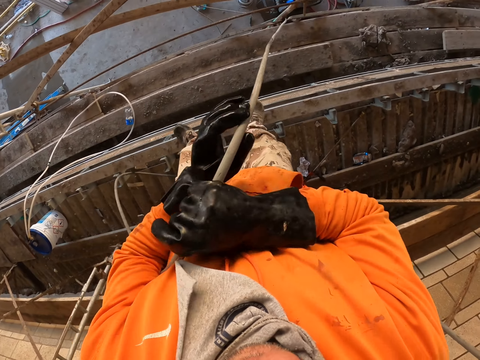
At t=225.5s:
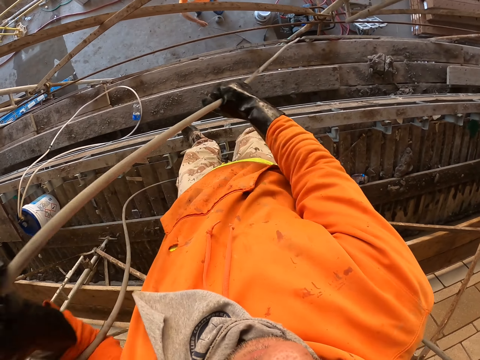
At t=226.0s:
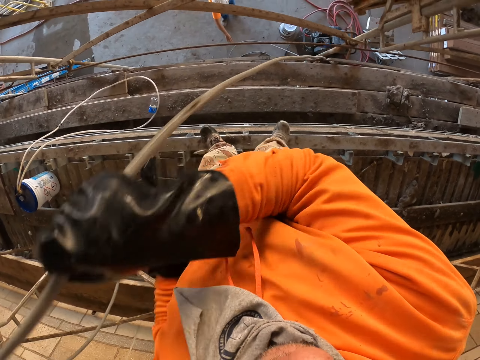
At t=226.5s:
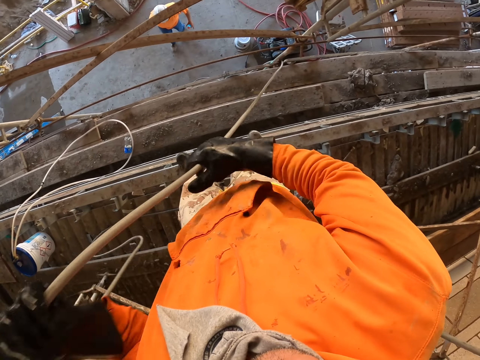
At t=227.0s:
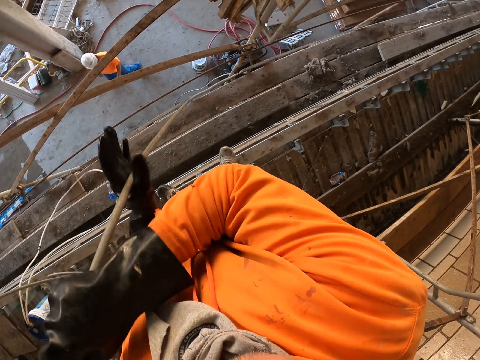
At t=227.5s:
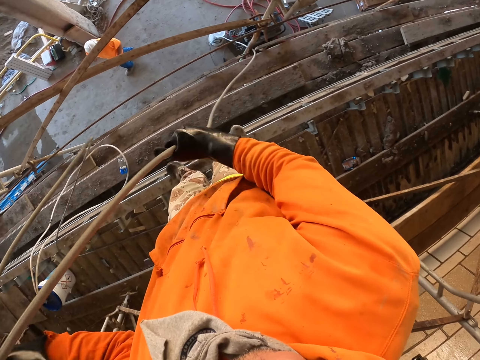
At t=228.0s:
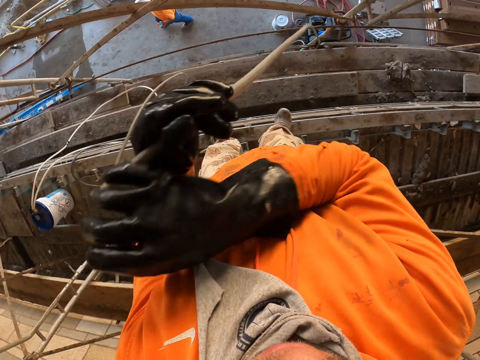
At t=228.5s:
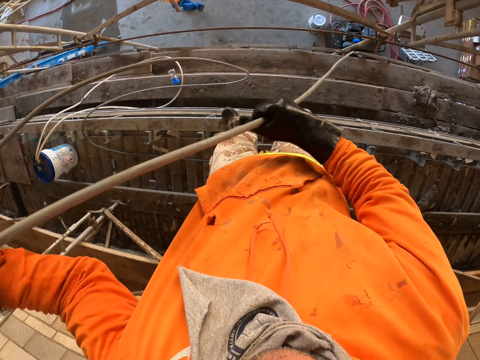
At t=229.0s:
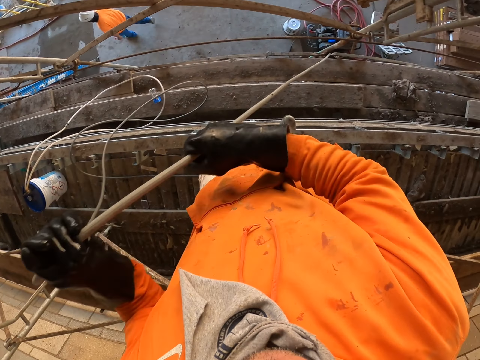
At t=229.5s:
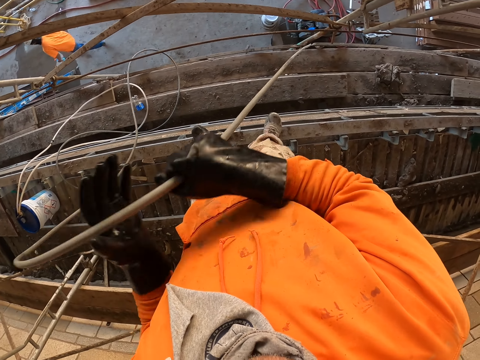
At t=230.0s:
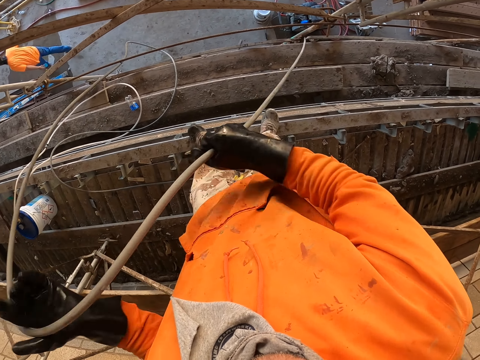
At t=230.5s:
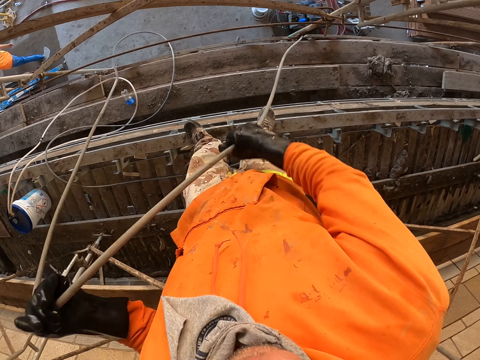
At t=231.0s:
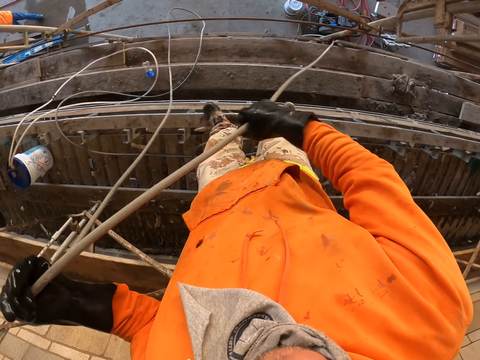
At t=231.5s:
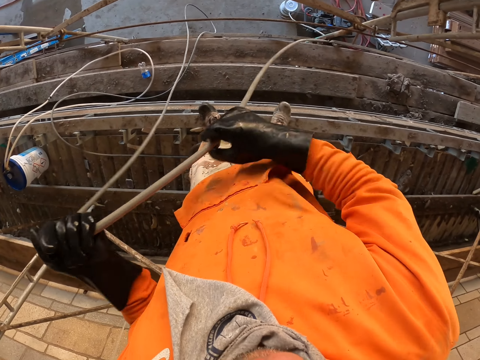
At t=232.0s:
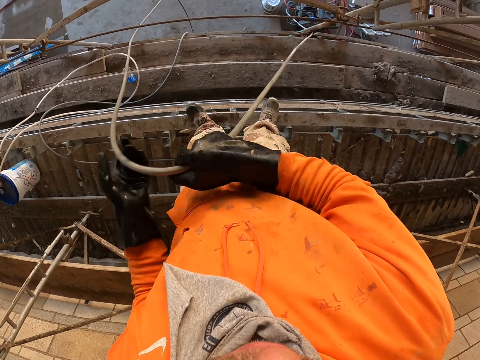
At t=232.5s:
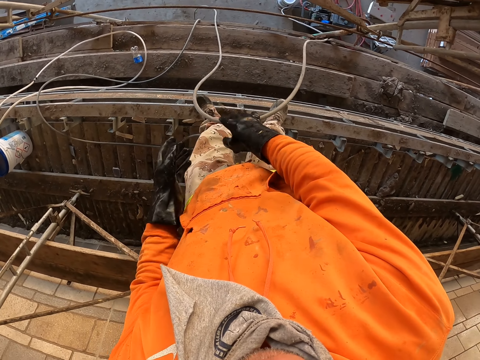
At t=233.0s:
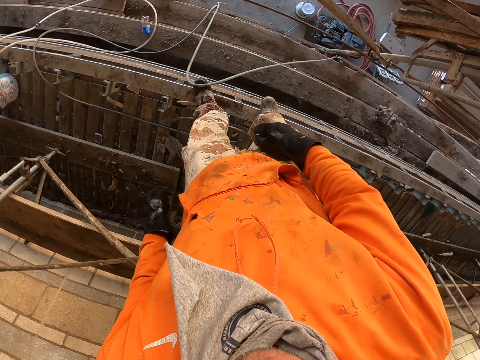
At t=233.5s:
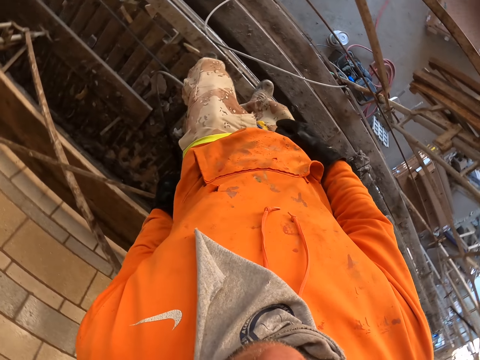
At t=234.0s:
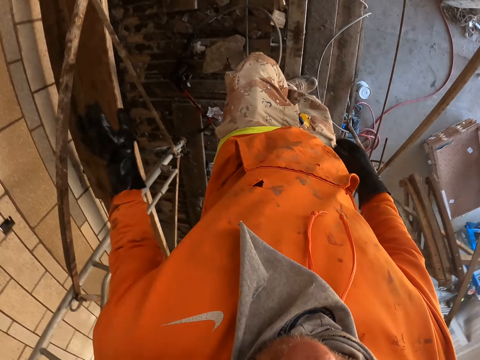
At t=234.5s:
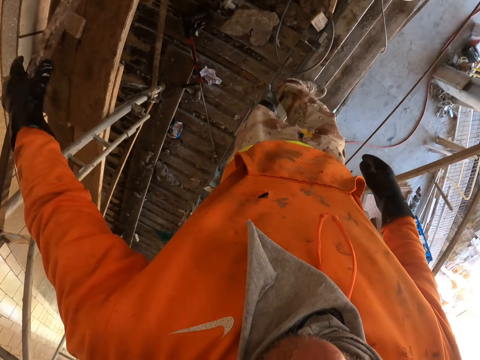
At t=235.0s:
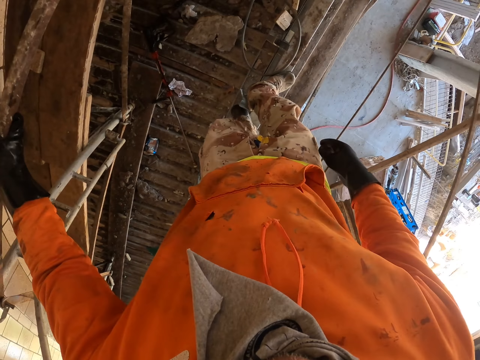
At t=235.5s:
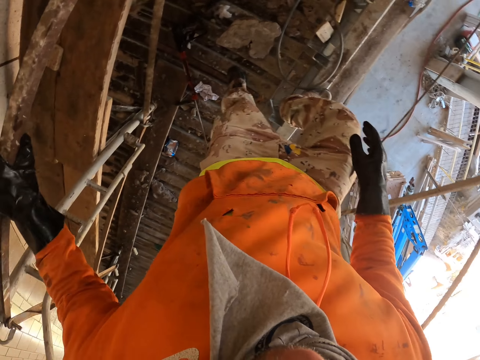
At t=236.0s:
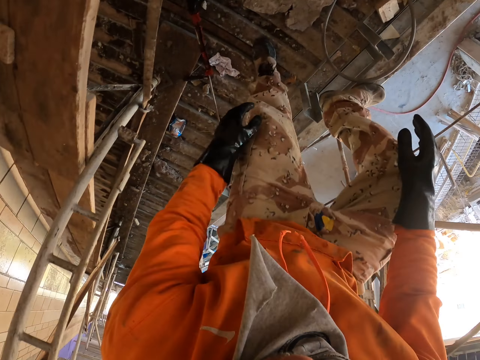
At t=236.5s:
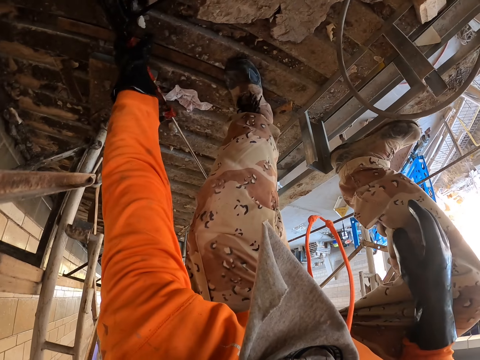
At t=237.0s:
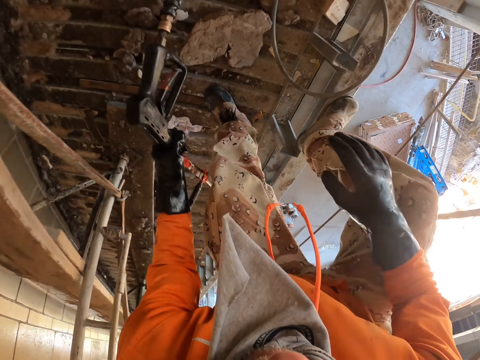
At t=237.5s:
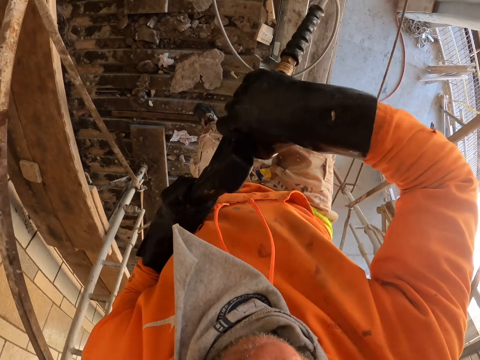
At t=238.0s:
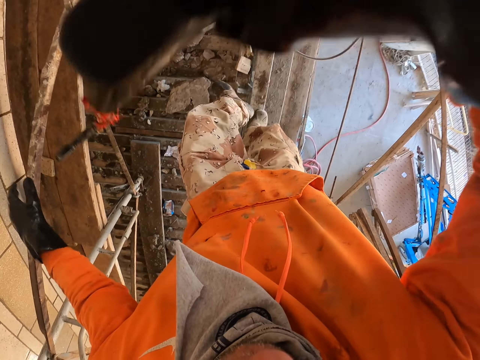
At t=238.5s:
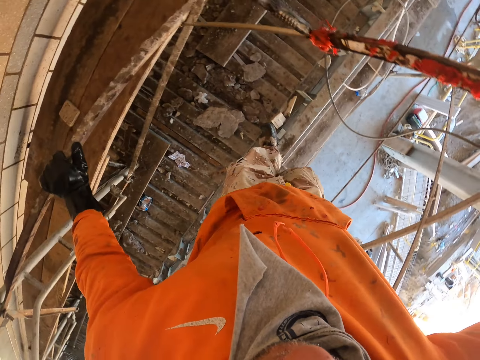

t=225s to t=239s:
The camera wearer pushes up the pipe. They drop the pipe, hold the metal and pick up the paint sprayer gun from the ground.

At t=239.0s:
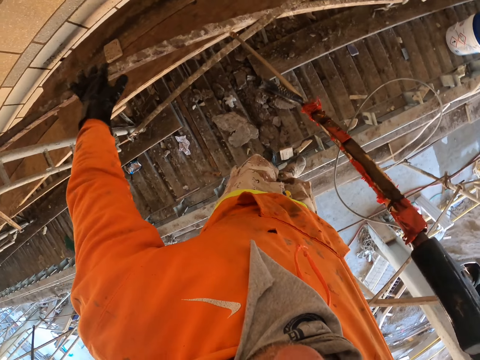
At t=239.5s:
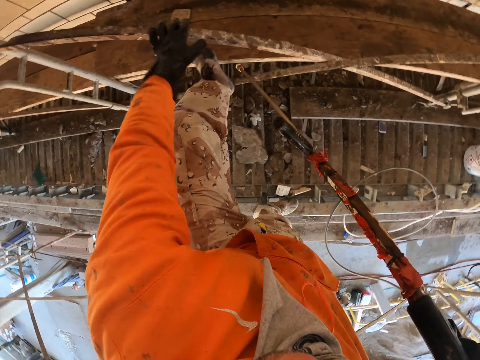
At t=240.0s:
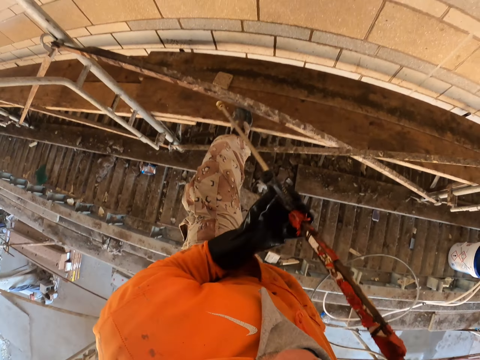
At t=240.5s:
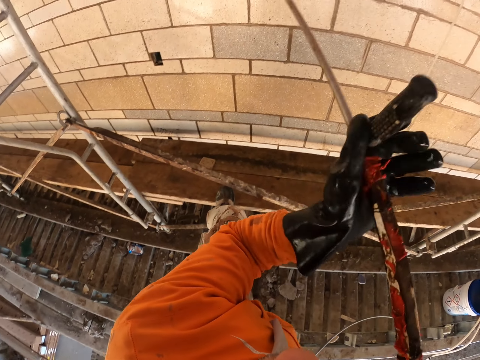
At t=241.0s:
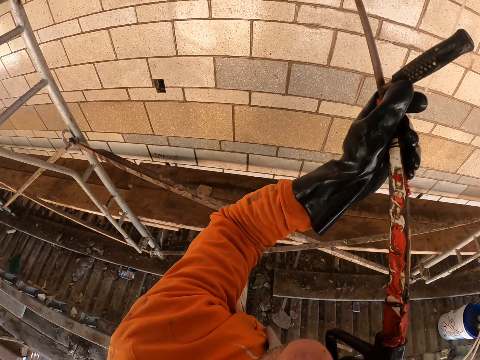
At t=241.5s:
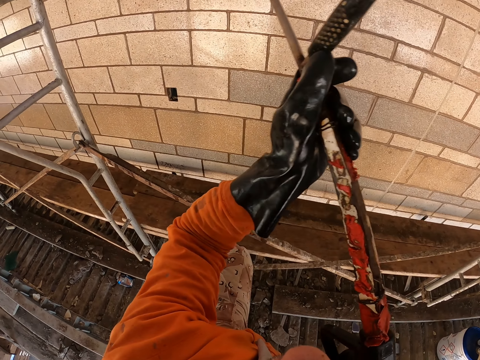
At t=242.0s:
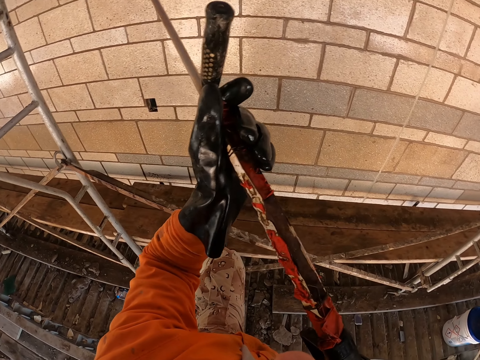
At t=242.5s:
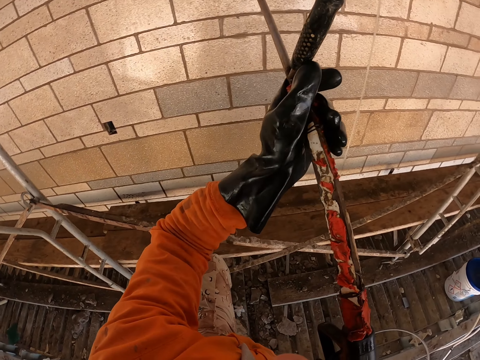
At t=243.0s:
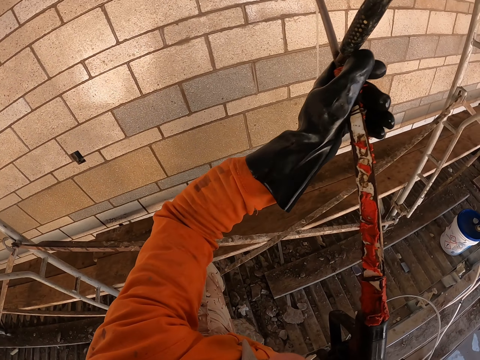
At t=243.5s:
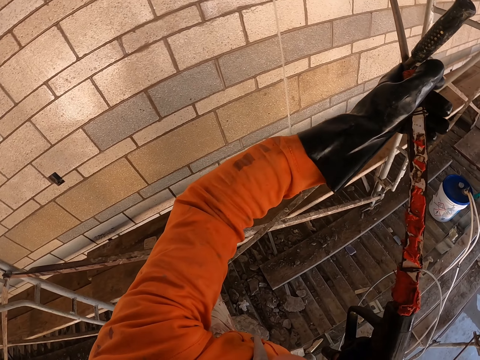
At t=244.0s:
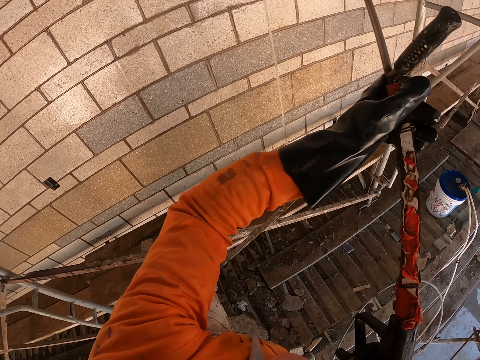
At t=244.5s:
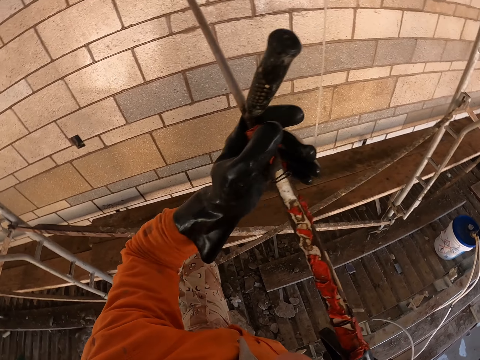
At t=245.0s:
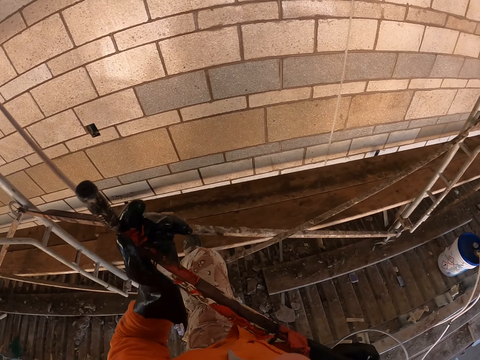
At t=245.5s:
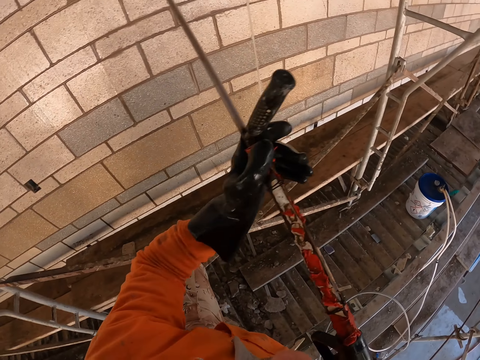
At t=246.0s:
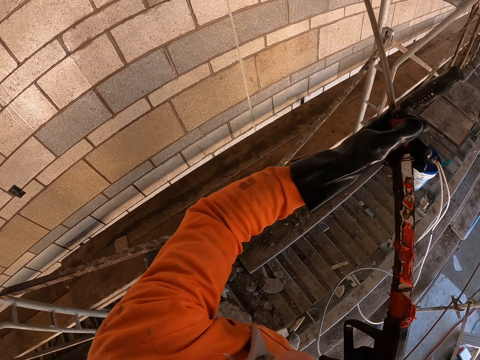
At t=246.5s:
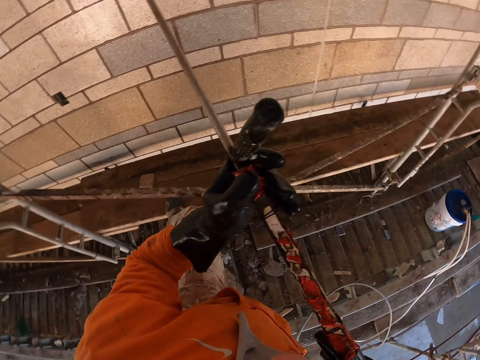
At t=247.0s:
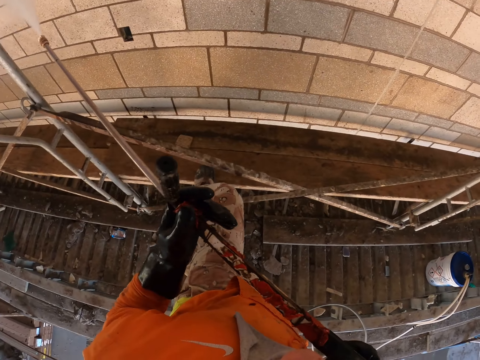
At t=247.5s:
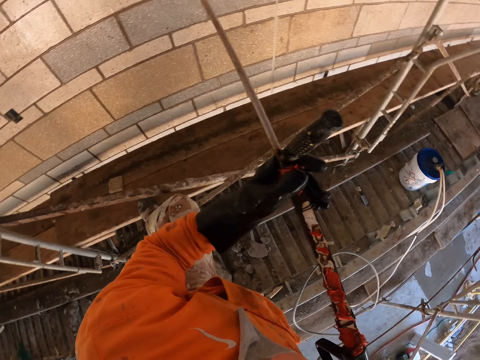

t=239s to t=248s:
The camera wearer steps on a timber. They spray paint on the wall with a paint spray gun.

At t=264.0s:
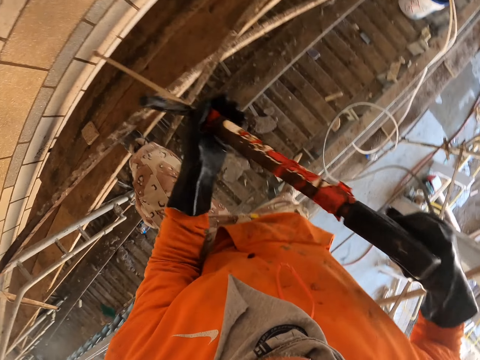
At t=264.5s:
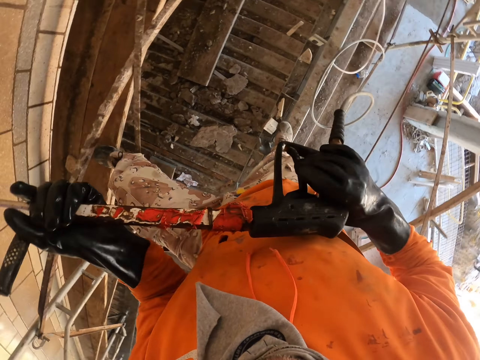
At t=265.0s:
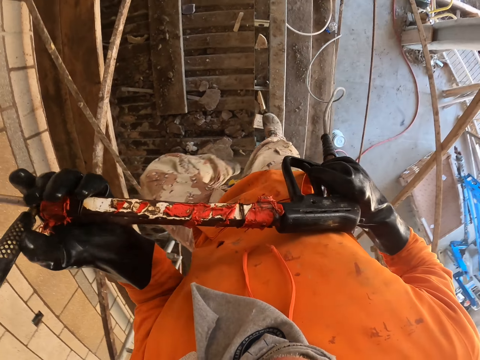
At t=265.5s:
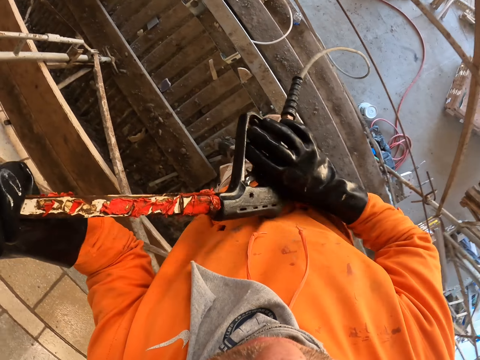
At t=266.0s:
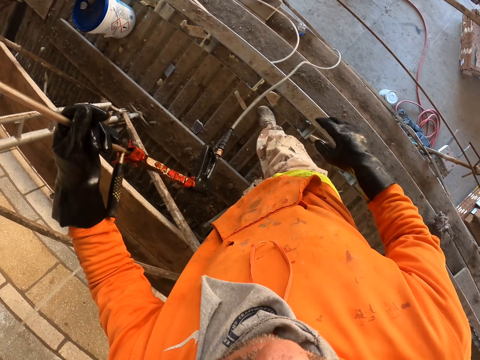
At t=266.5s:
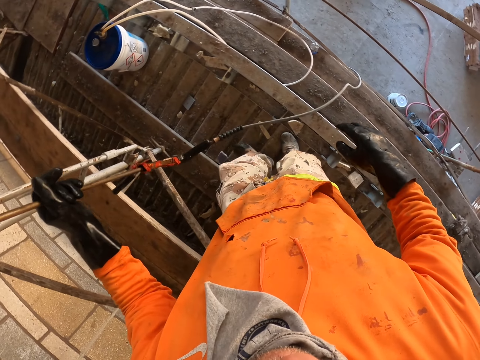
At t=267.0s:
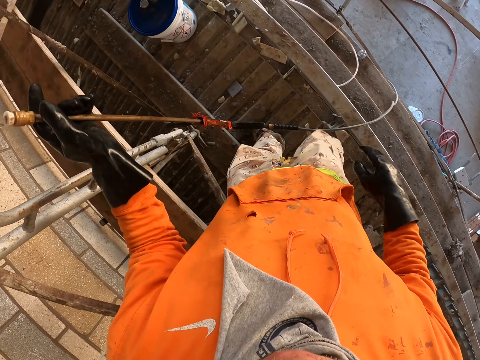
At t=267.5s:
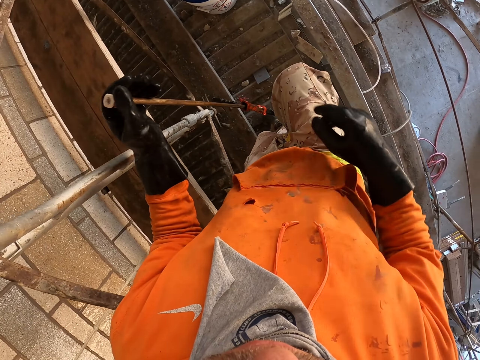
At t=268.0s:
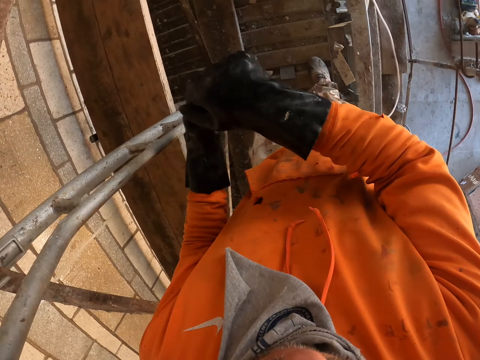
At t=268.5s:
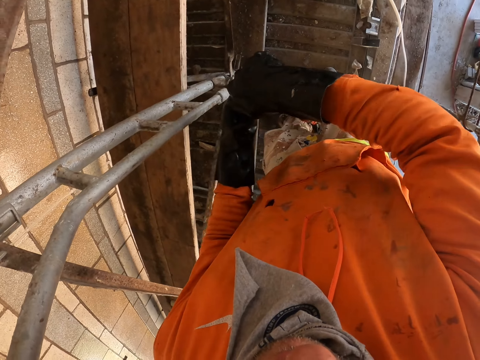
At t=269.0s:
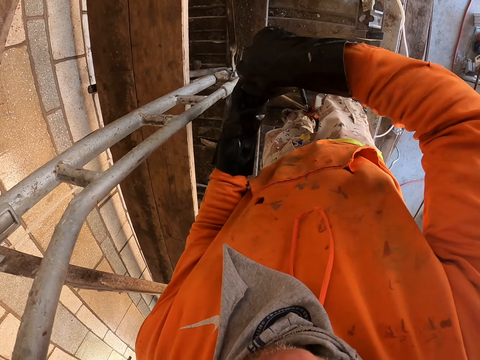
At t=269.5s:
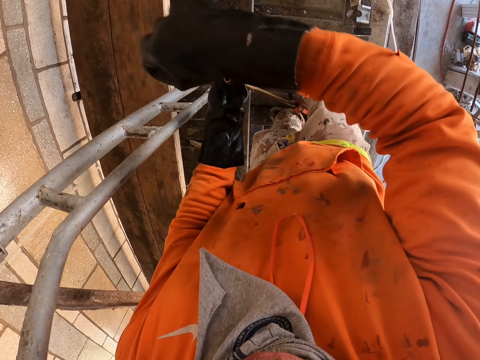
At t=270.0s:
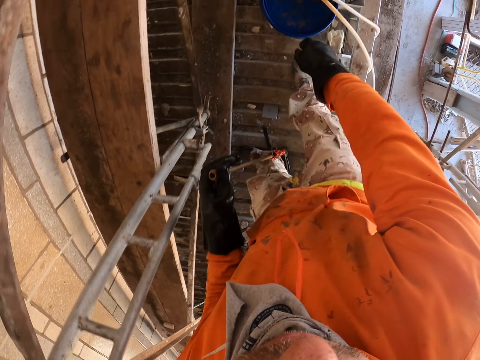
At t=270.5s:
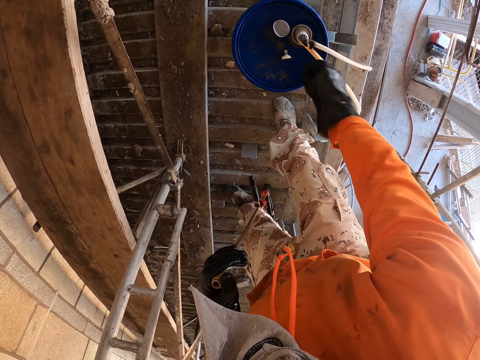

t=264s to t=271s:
The camera wearer walks on the timber. They remove something from the paint sprayer gun. They drop the nozzle.
